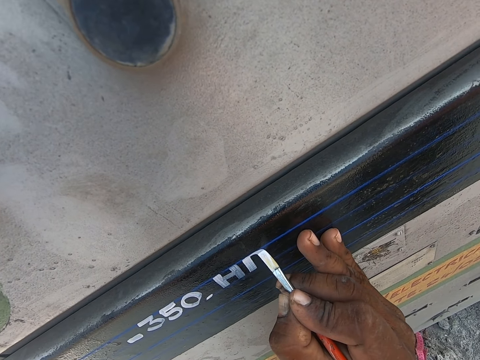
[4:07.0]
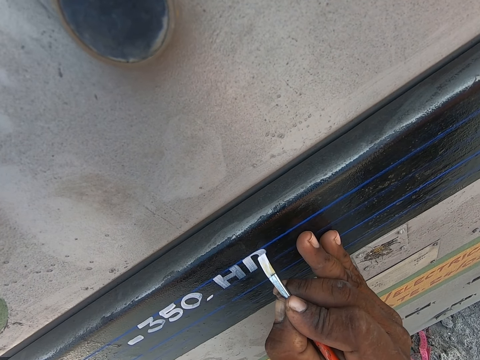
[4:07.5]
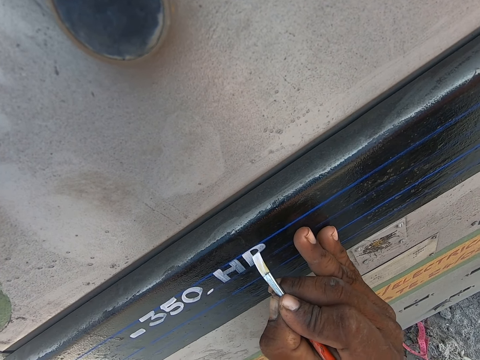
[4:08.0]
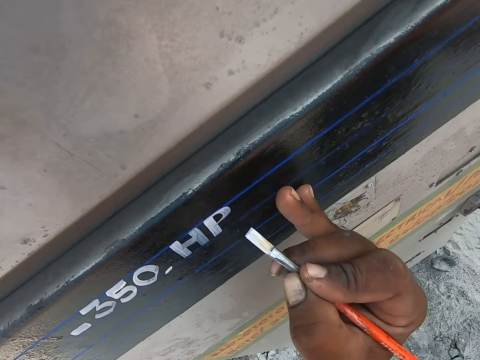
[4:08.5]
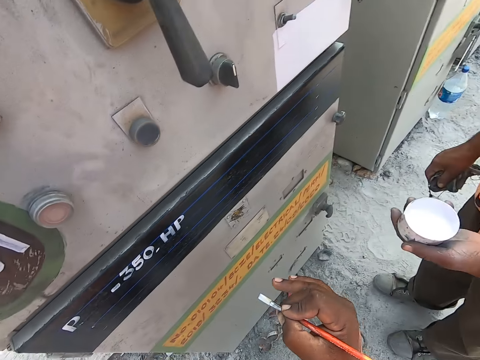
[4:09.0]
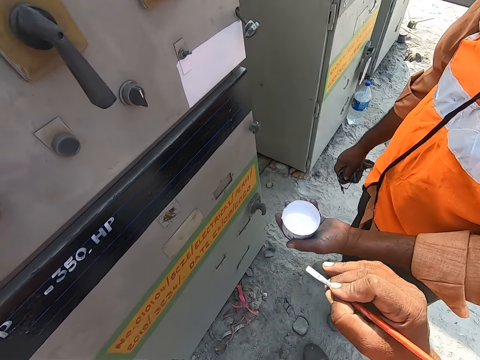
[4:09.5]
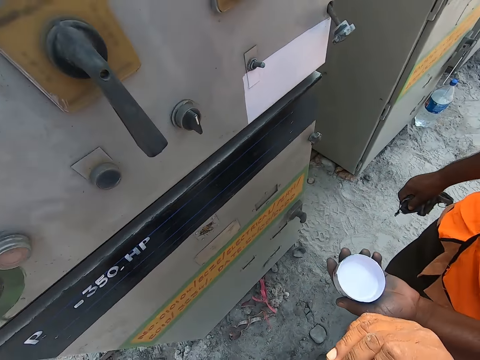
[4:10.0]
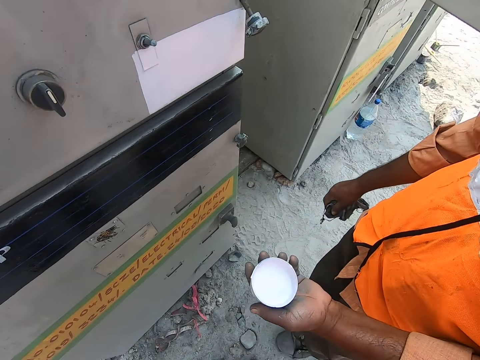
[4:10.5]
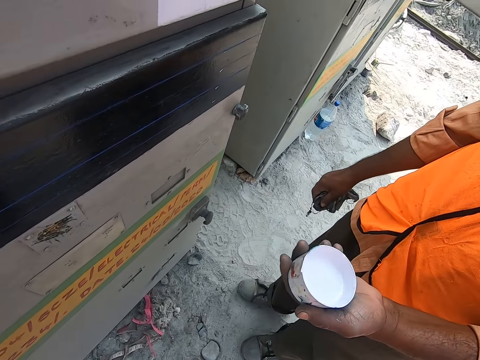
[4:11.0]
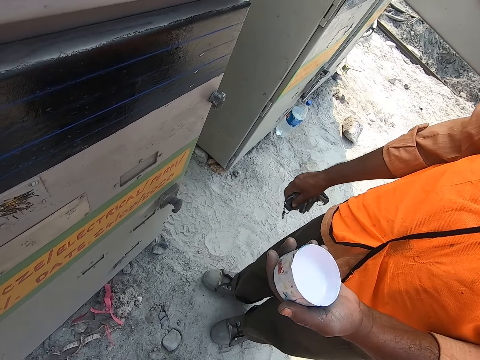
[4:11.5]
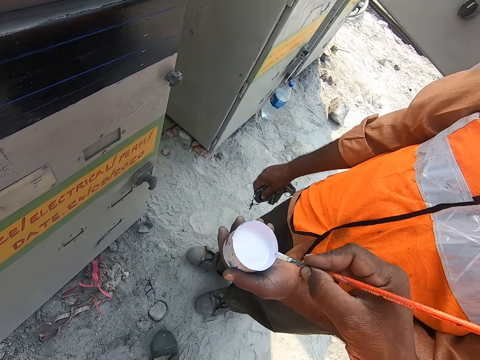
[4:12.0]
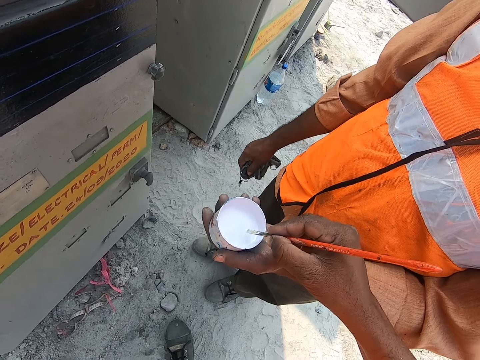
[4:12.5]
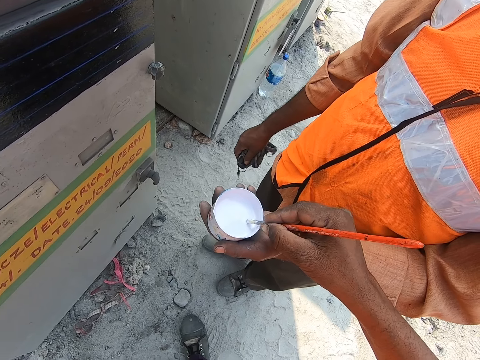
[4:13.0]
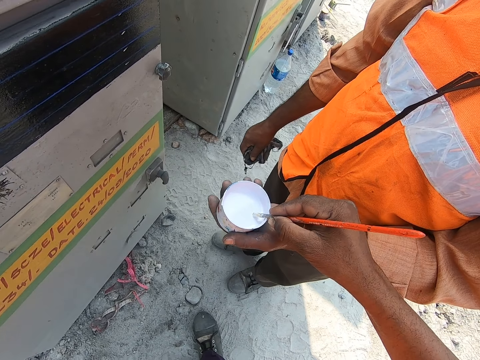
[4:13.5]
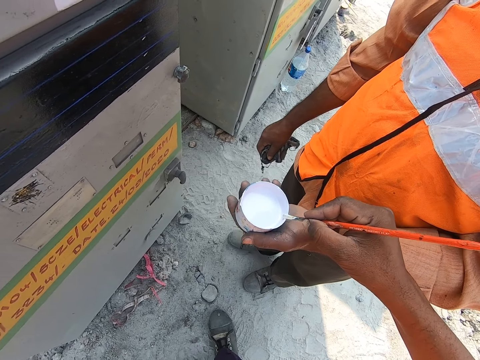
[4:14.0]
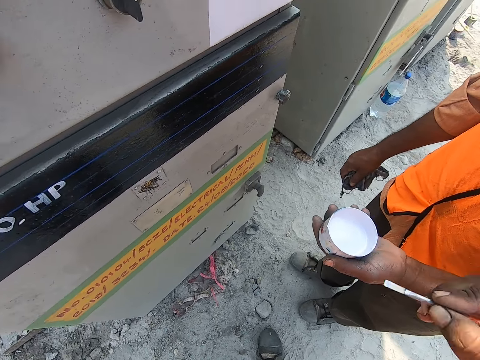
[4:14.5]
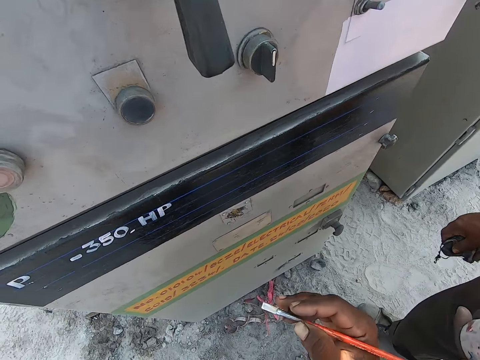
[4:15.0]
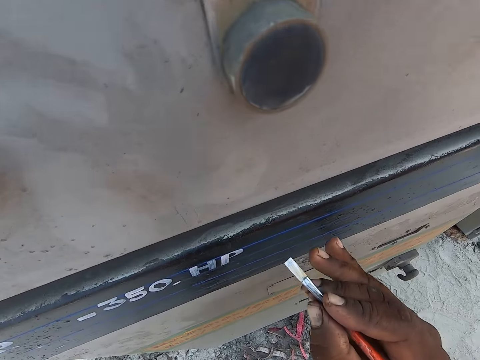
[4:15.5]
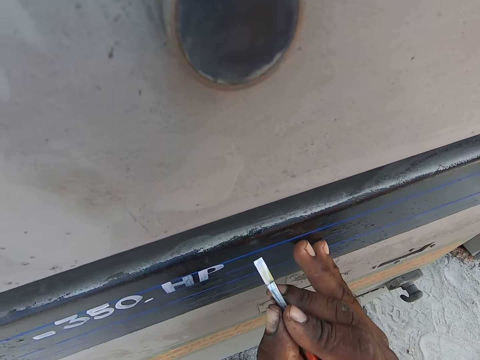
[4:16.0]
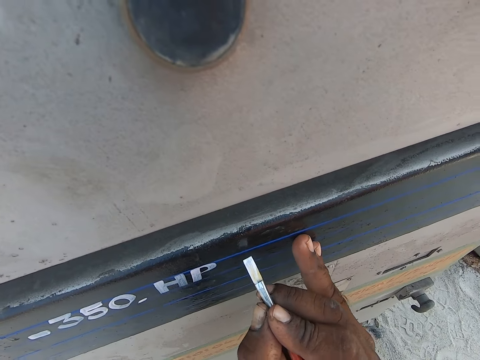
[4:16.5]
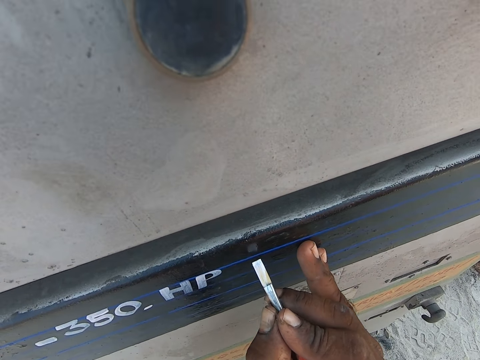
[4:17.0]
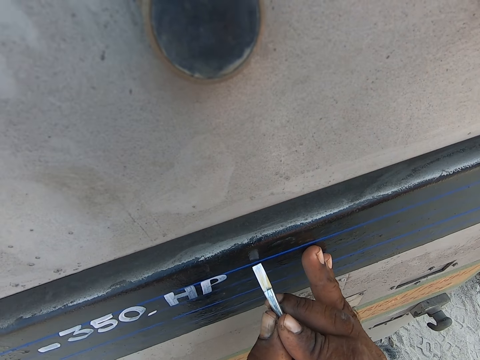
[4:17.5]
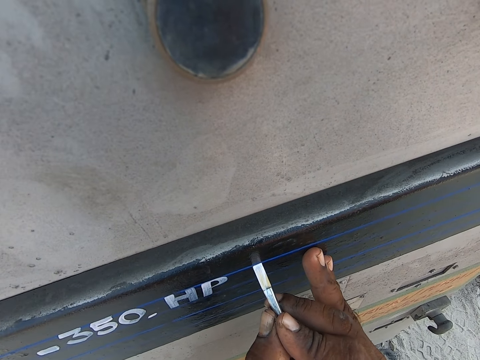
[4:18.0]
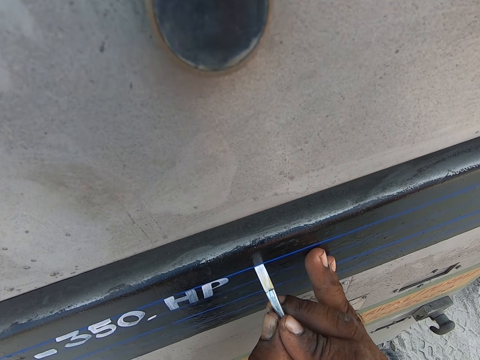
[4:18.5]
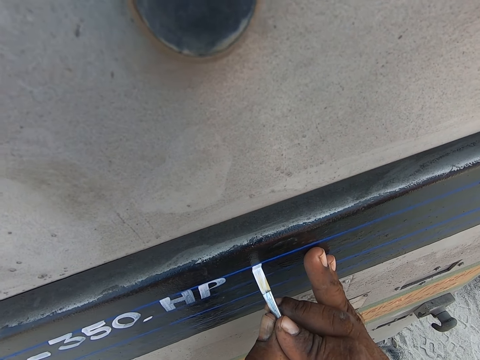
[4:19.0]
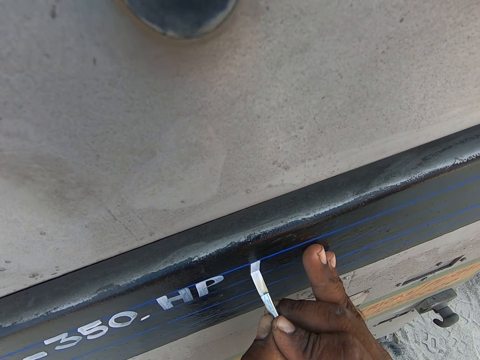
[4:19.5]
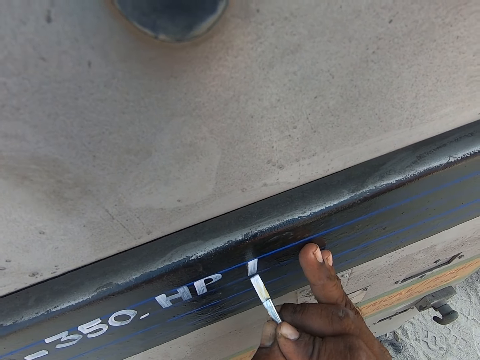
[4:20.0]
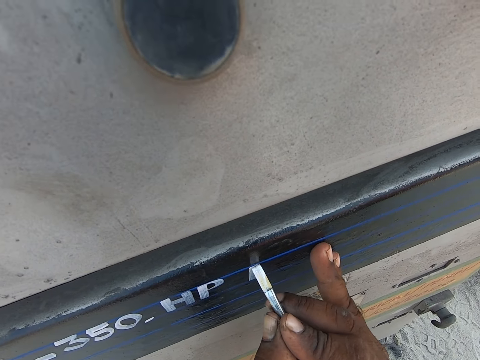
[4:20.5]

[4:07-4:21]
The camera wearer talks to a person. He picks paint with a brush in his right hand. He paints the surface of something with the brush in his right hand.

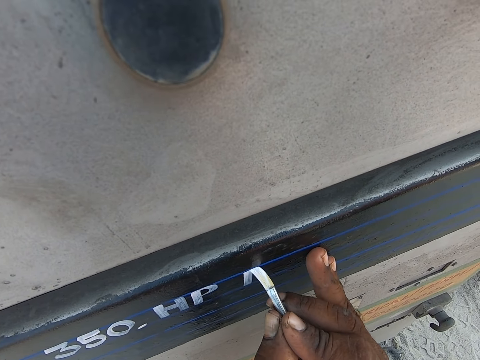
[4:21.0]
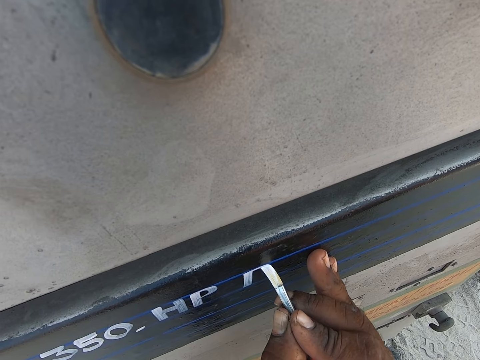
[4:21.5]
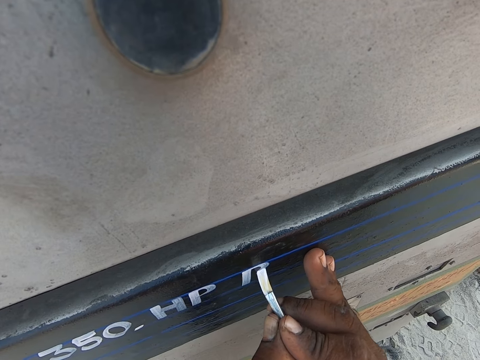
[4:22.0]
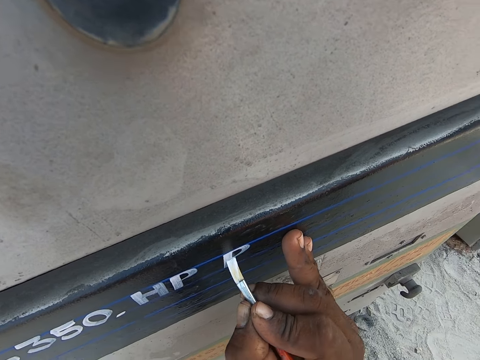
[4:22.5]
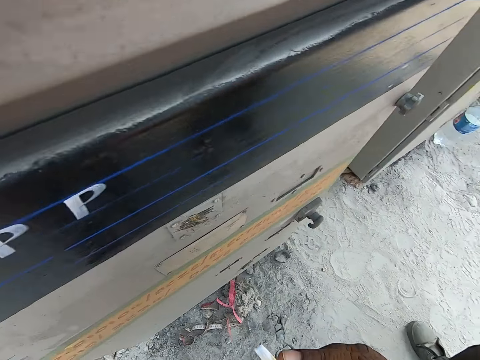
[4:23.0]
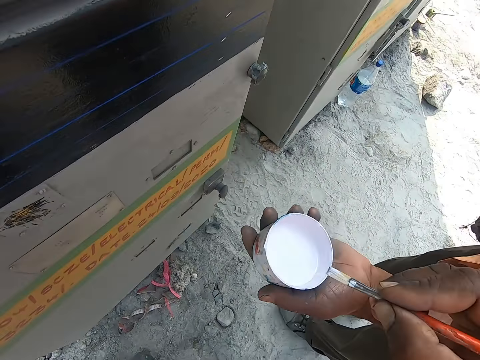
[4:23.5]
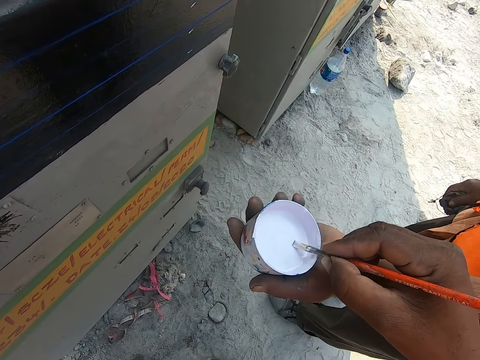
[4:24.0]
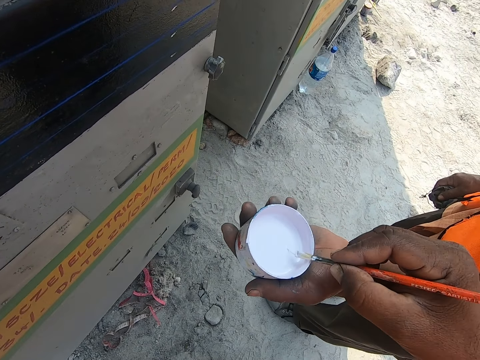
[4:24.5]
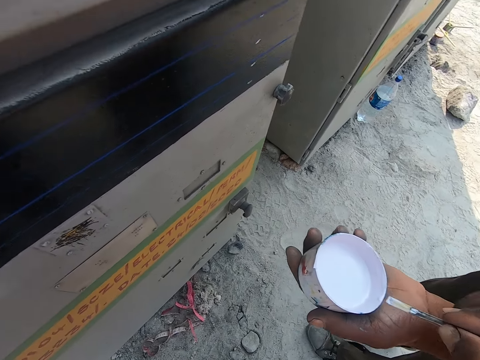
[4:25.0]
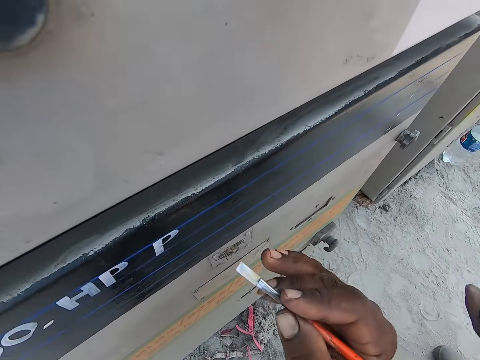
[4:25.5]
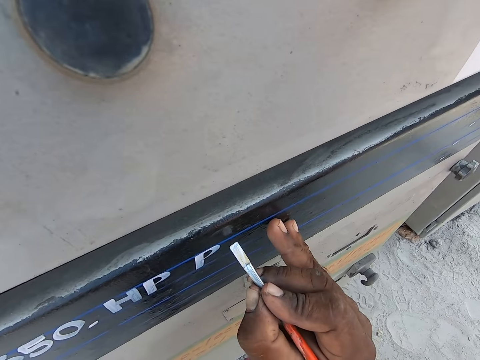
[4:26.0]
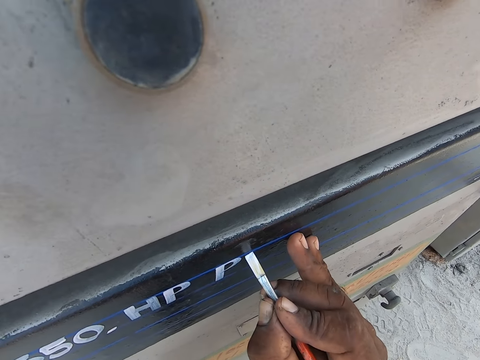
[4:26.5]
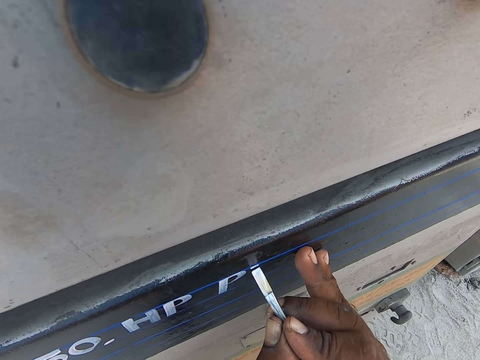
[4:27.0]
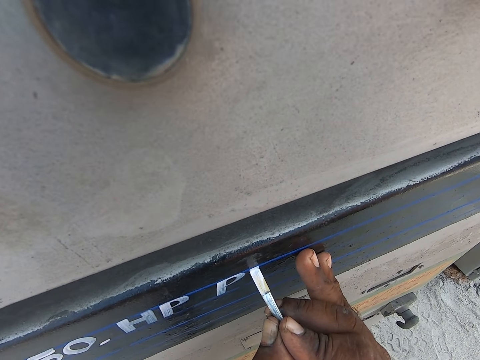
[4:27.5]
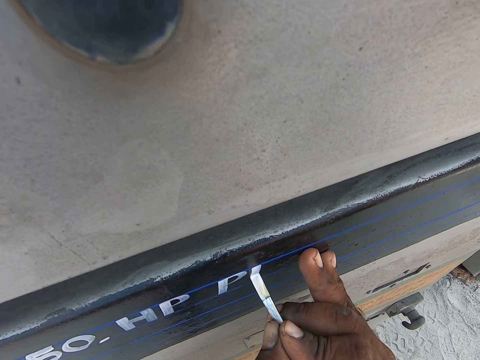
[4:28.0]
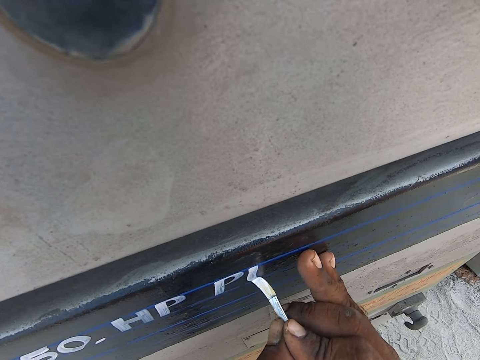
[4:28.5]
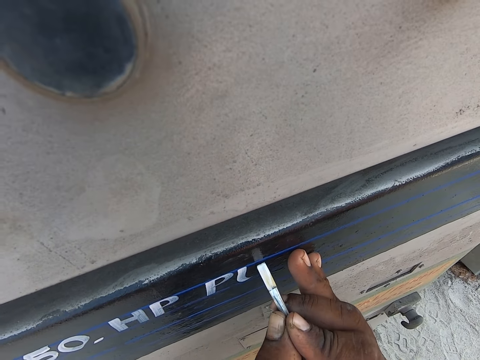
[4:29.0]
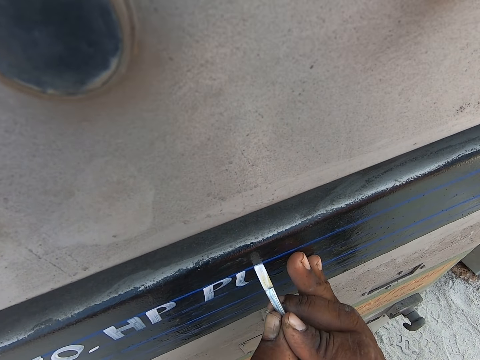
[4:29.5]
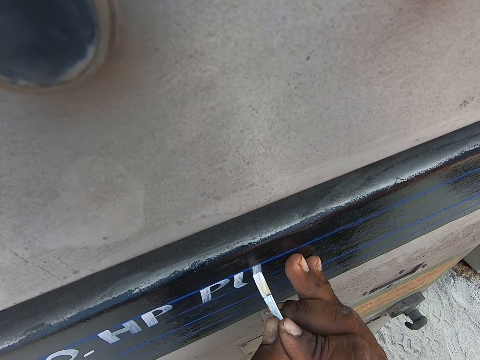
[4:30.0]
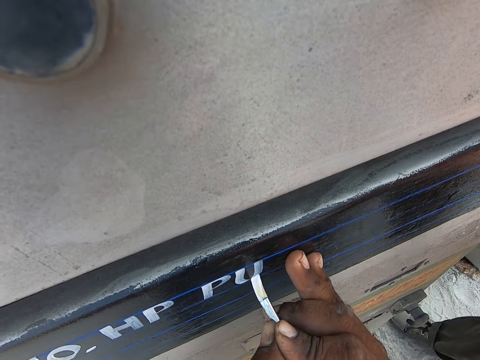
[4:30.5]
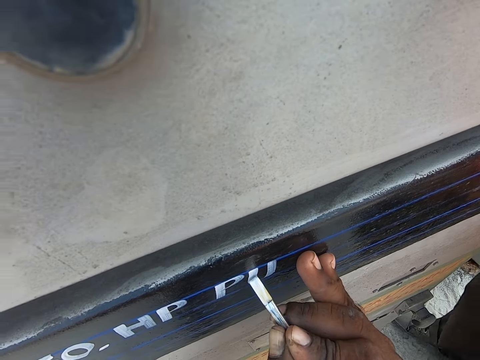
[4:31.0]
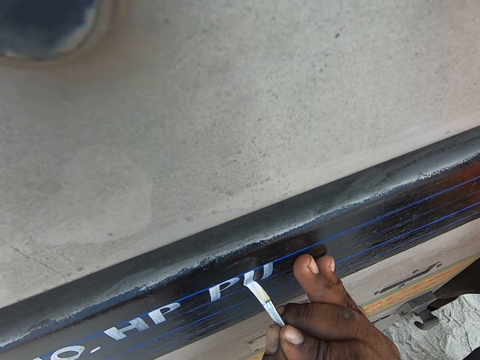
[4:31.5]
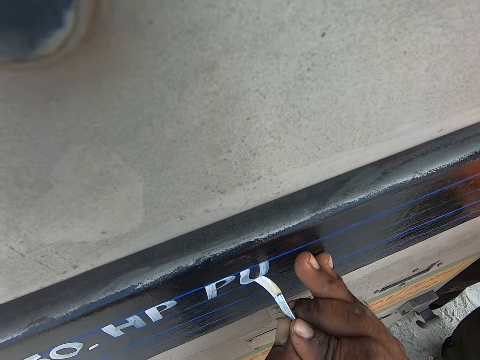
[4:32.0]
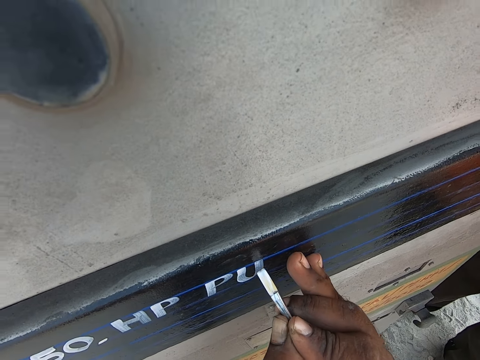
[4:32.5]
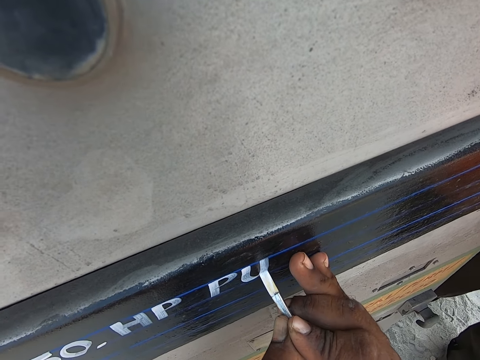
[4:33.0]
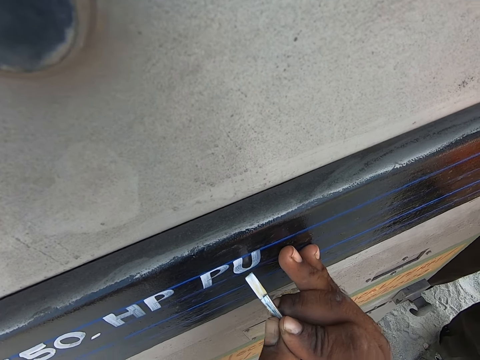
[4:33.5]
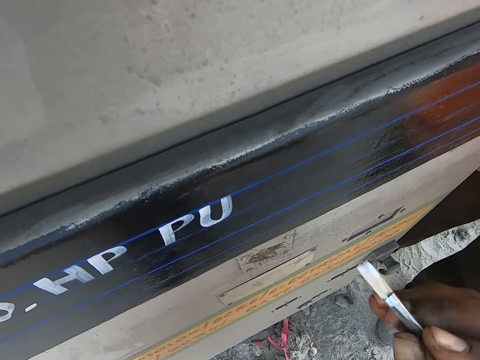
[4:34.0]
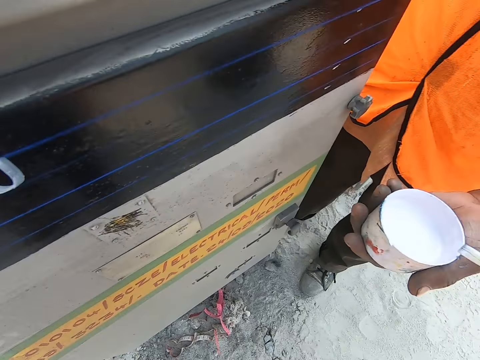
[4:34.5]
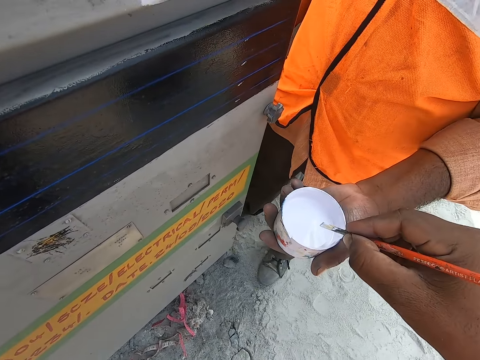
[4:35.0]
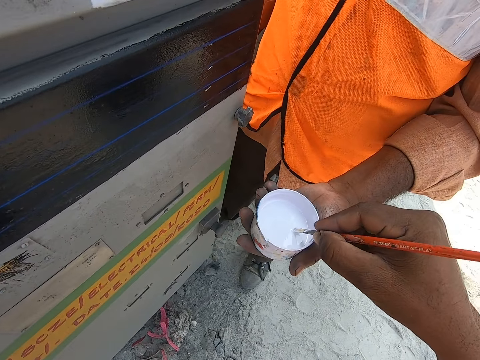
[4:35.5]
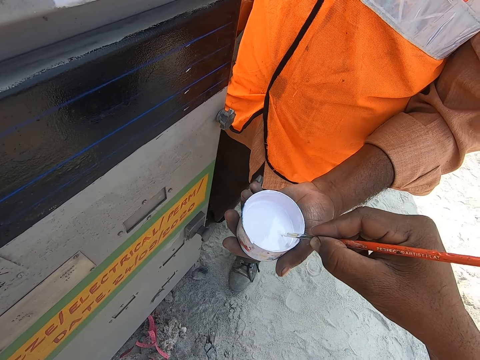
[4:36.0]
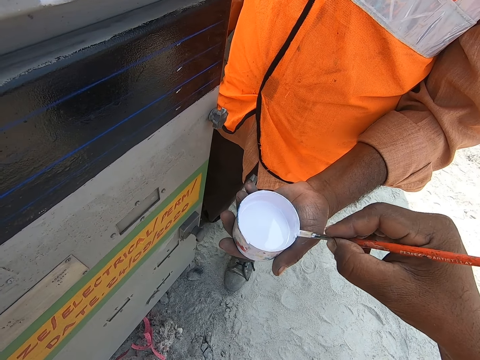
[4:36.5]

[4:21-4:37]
The camera wearer picks paint with a brush in his right hand. He paints the surface of something with the brush in his right hand. He picks paint with the brush in his right hand.
